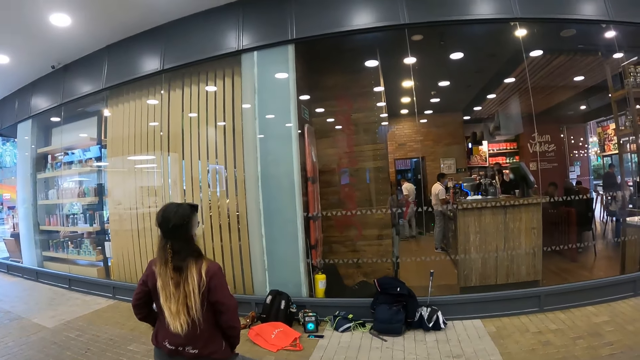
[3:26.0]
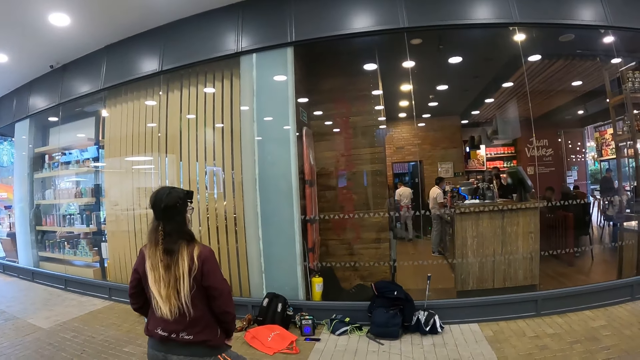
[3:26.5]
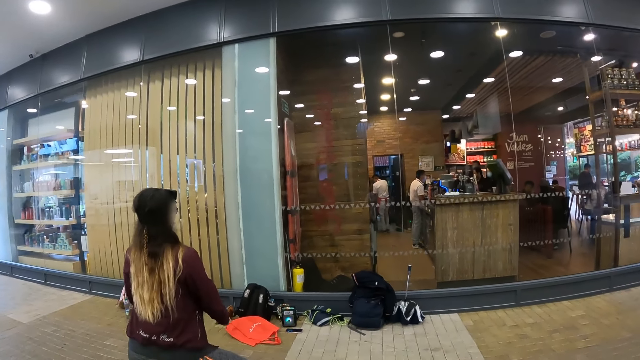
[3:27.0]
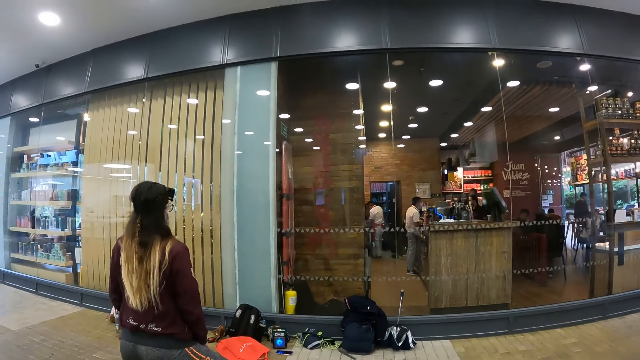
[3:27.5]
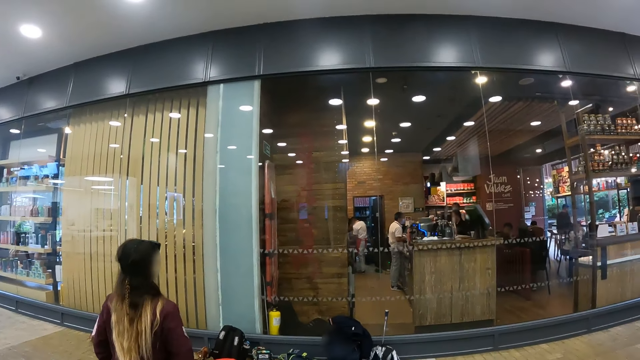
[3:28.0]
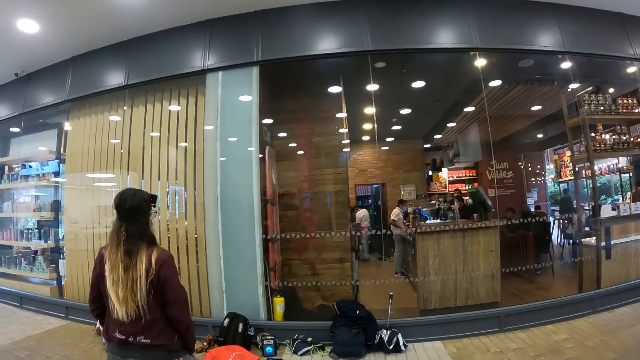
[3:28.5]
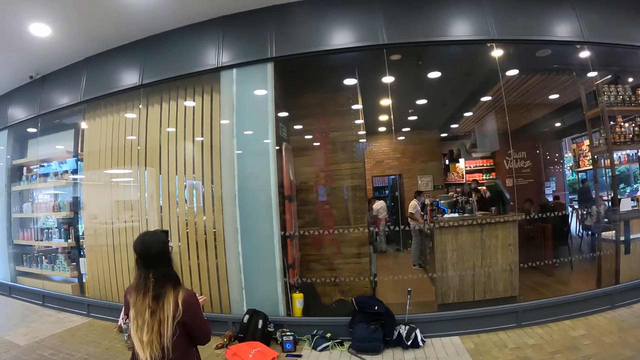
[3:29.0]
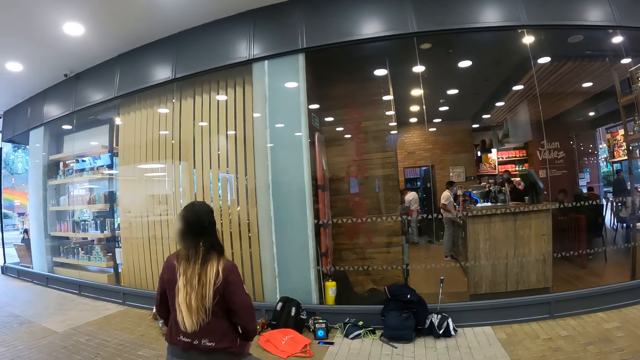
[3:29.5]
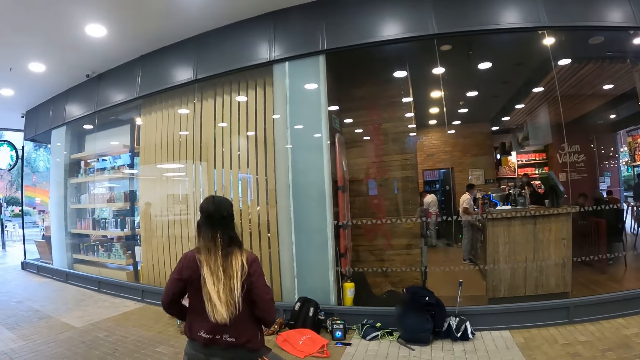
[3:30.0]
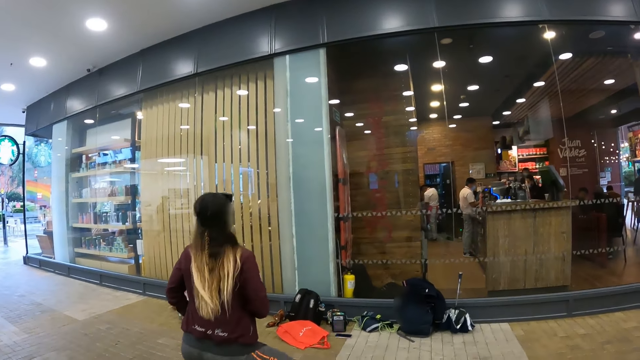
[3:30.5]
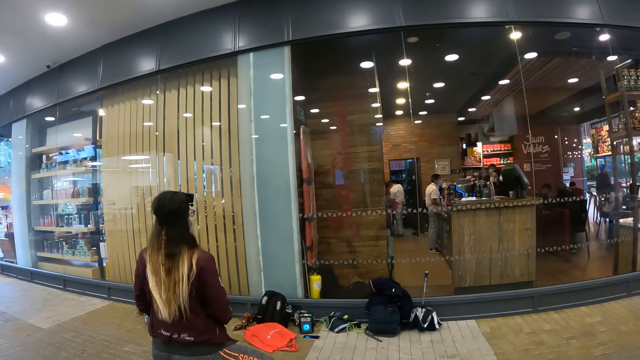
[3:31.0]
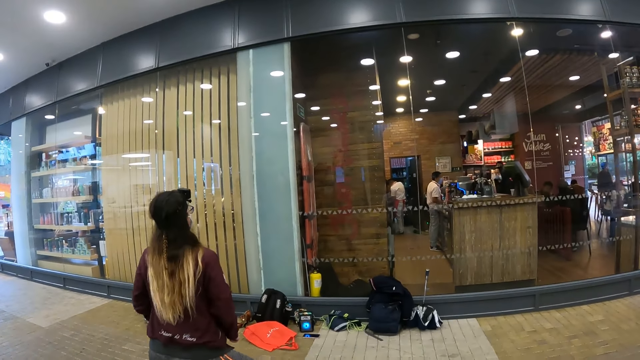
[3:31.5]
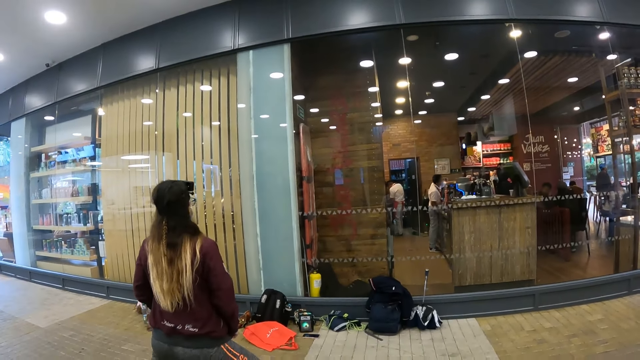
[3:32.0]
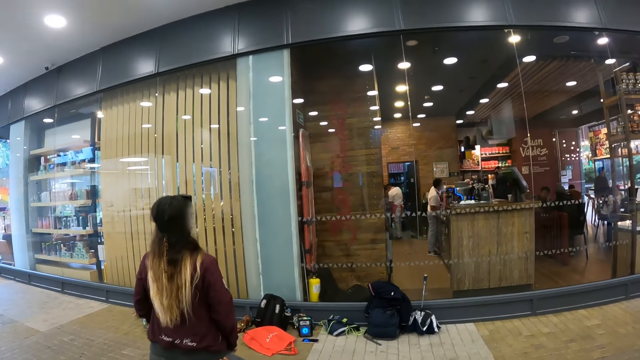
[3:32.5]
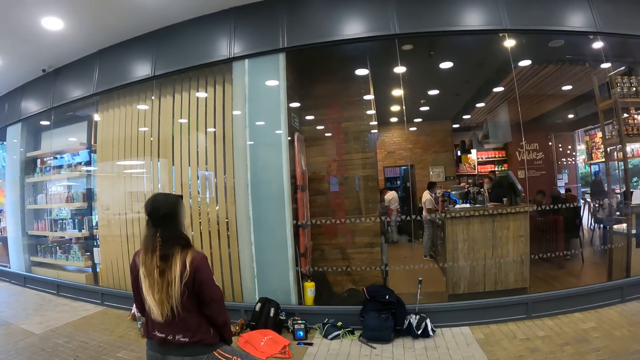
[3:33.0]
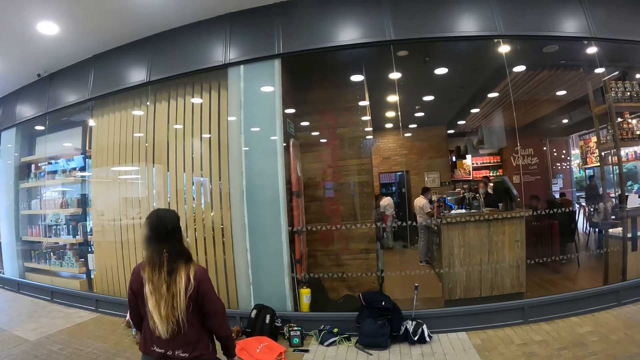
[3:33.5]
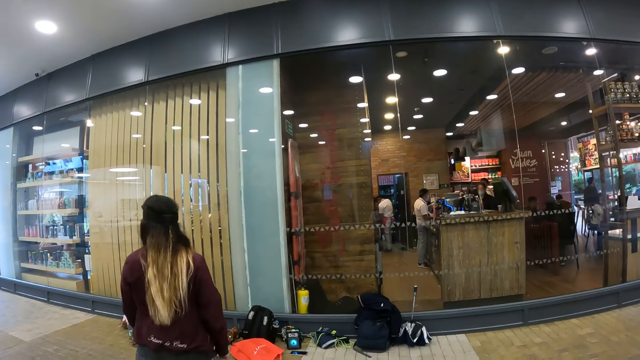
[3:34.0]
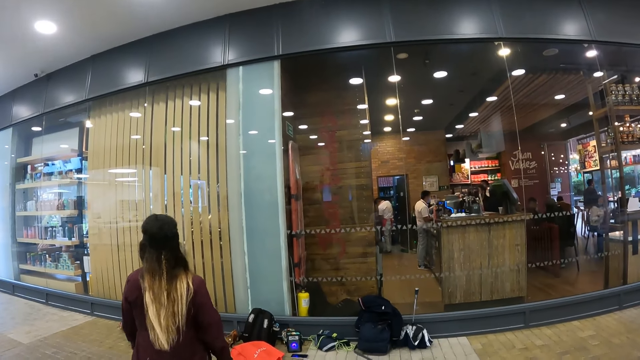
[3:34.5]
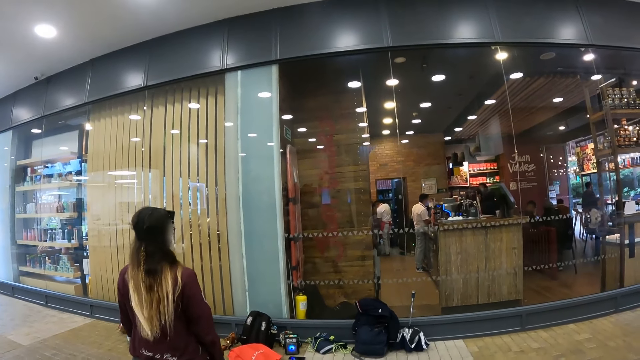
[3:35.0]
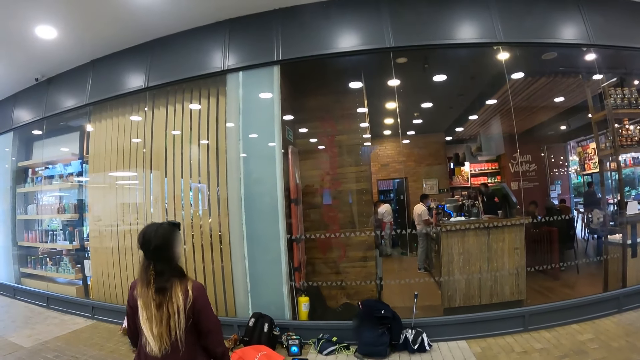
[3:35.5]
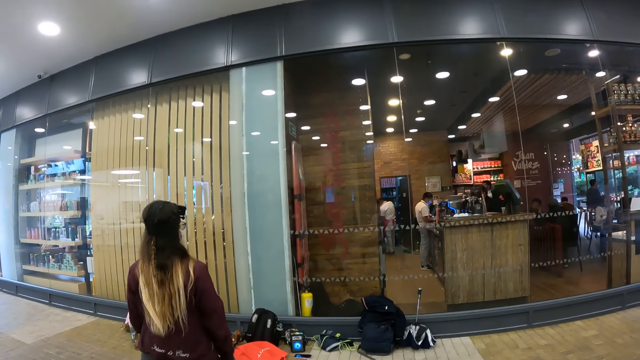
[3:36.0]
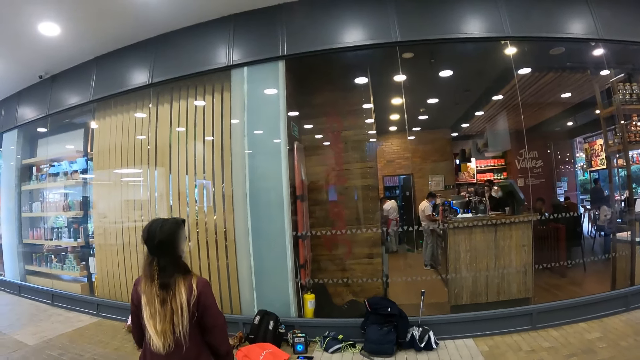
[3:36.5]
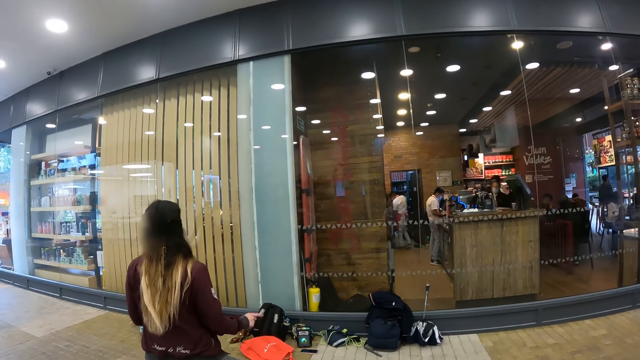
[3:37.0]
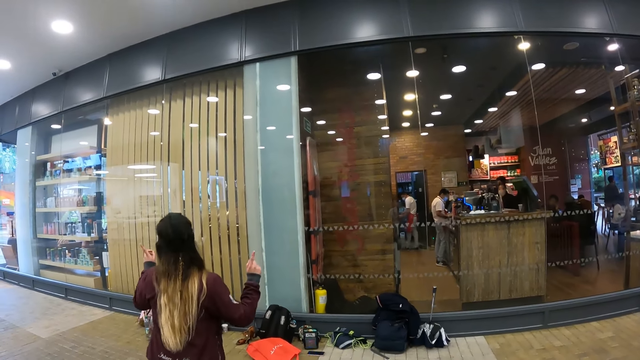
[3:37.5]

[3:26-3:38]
The camera wearer looks at the mirror.

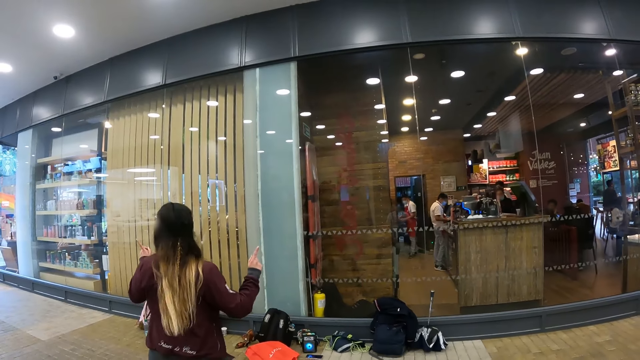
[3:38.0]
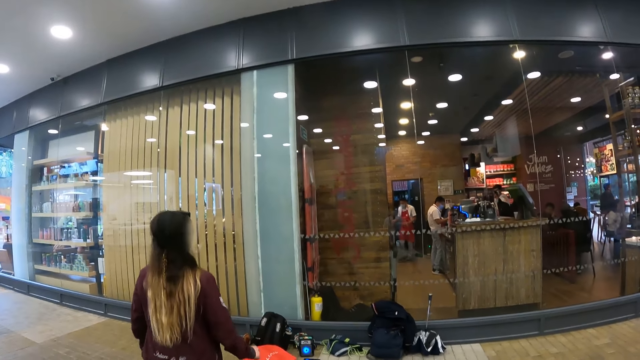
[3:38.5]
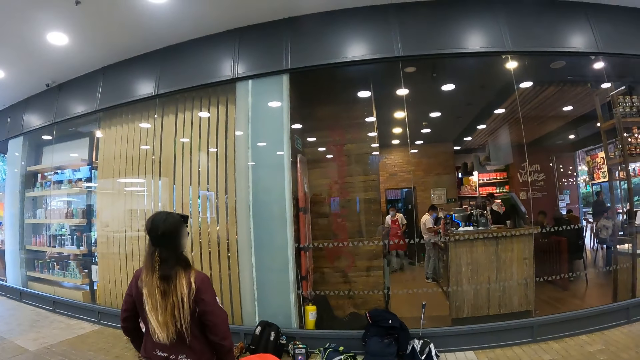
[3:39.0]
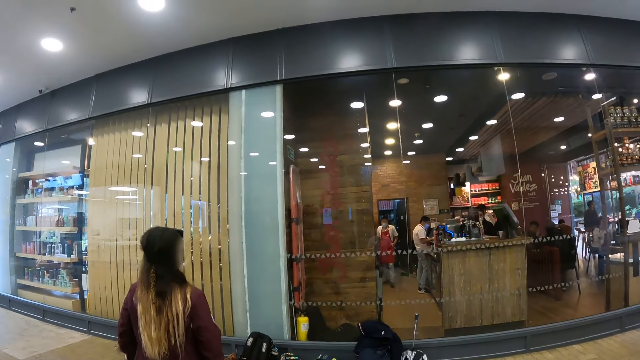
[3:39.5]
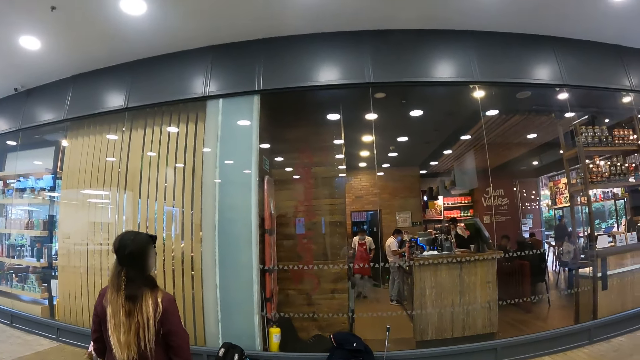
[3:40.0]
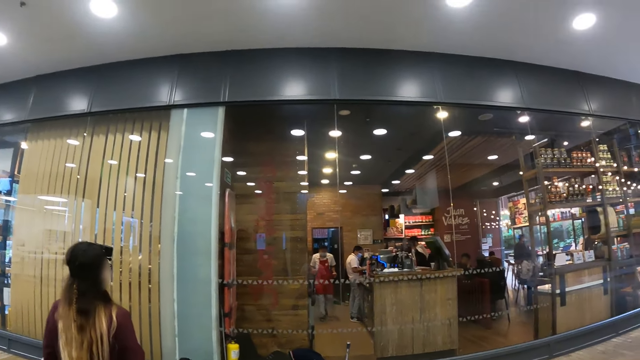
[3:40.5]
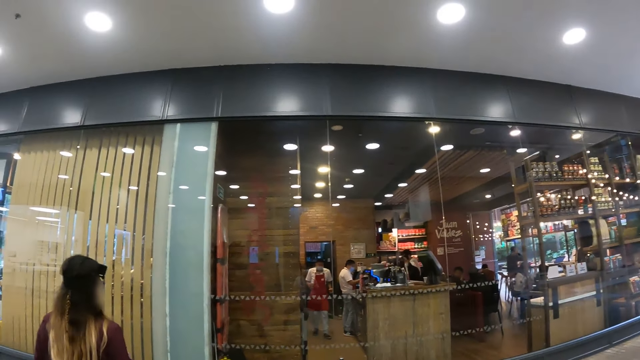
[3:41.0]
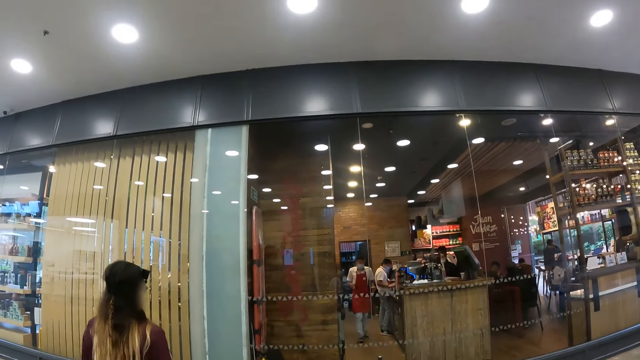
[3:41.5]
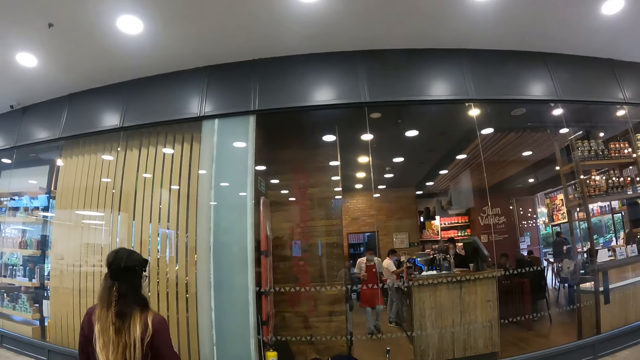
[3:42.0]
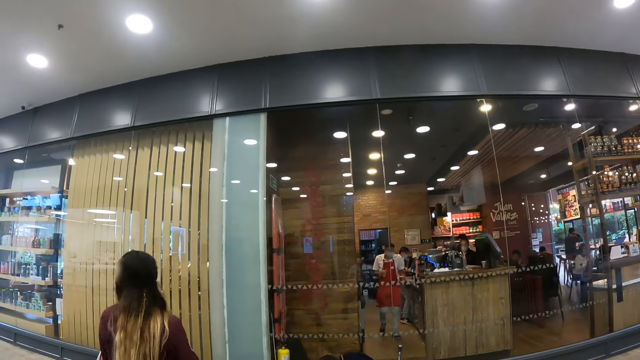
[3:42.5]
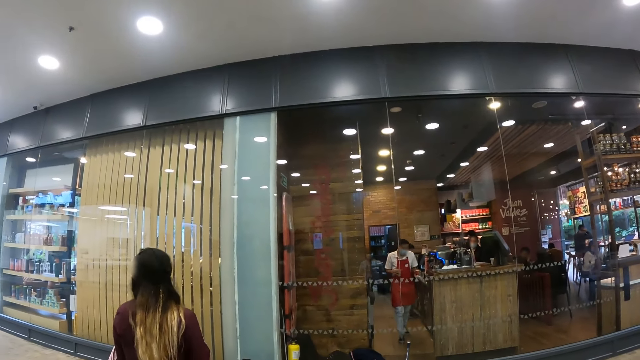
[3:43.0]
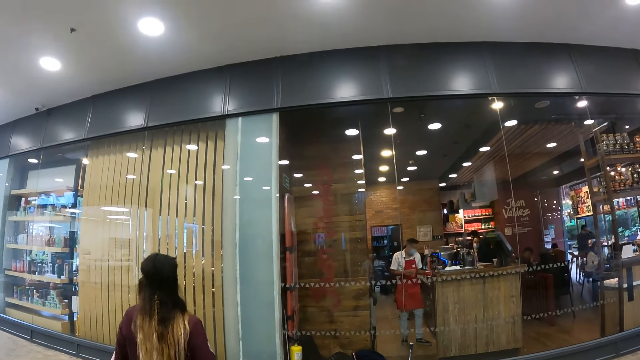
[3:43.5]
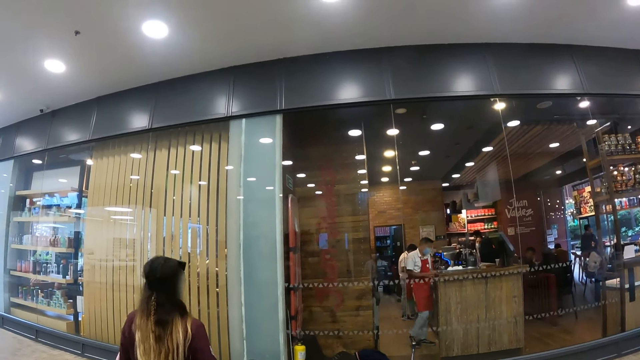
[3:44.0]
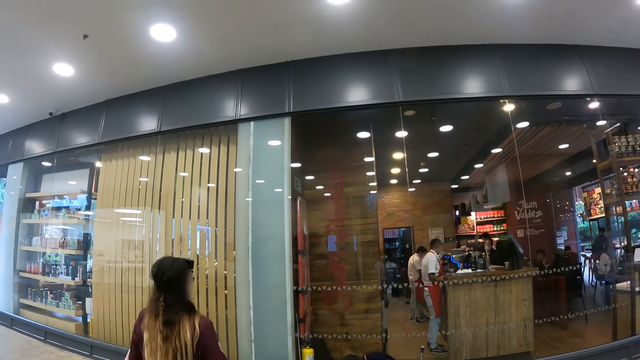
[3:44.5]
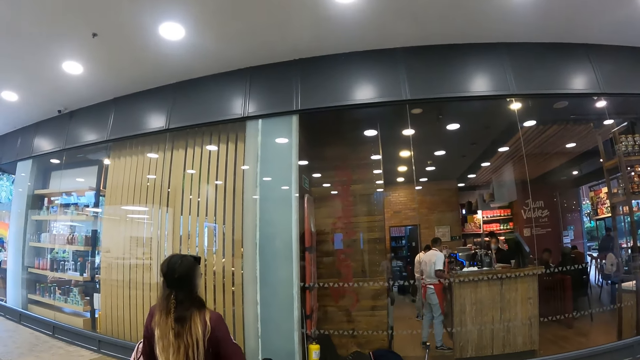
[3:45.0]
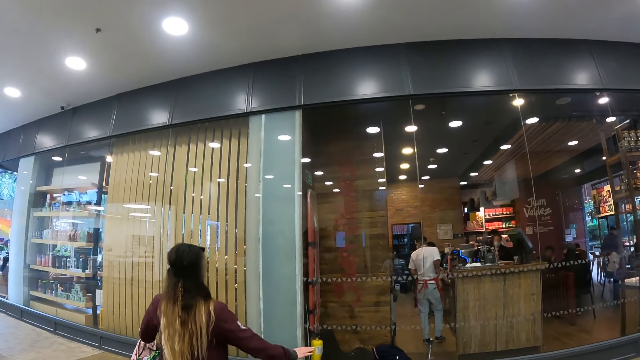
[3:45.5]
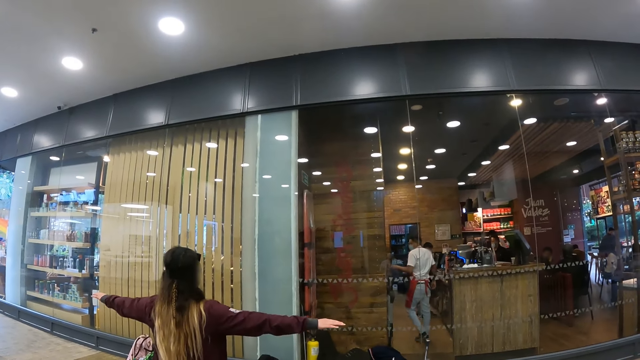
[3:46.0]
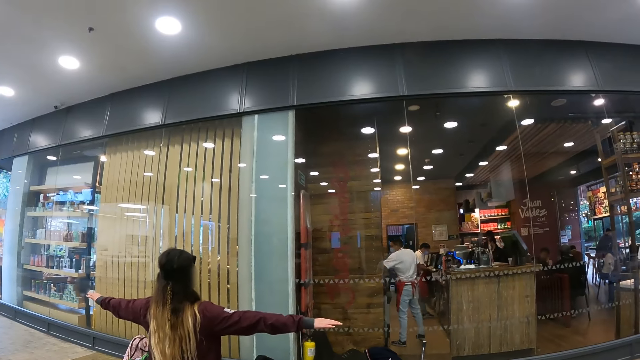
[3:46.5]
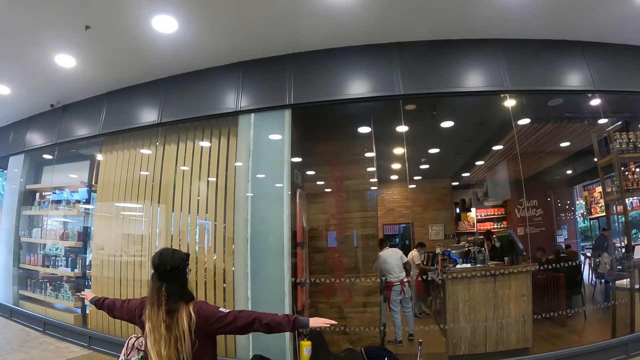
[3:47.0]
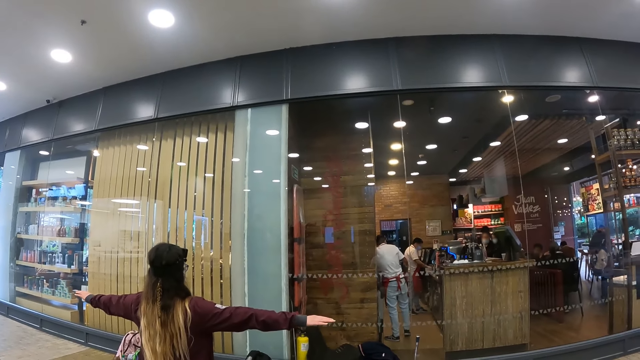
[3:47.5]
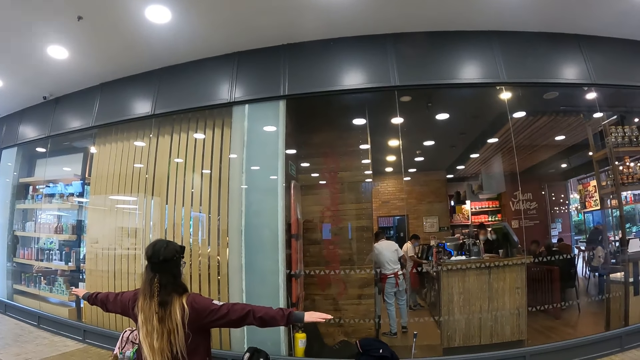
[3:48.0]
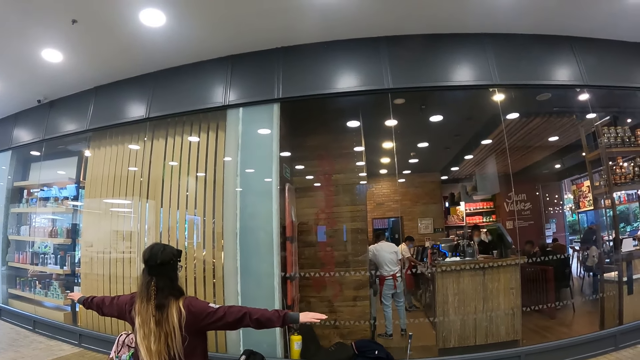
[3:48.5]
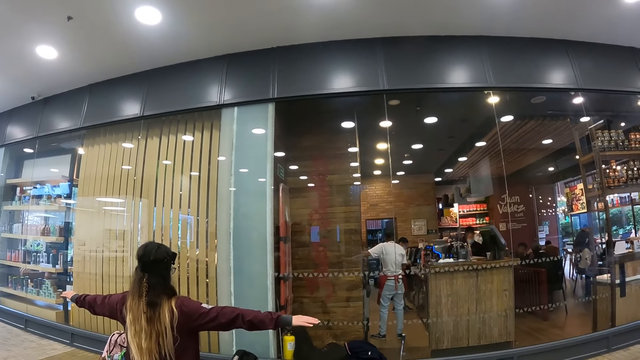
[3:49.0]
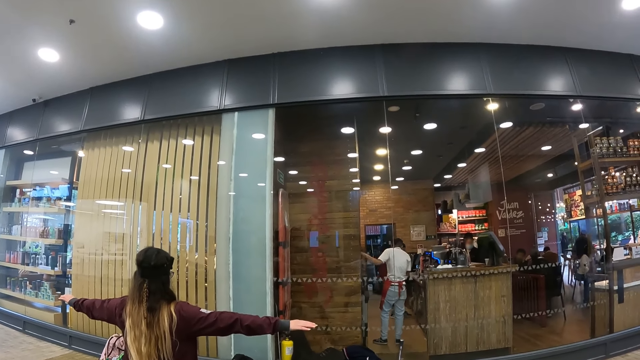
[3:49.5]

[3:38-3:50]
The camera wearer moves the head. They look at the mirror.
